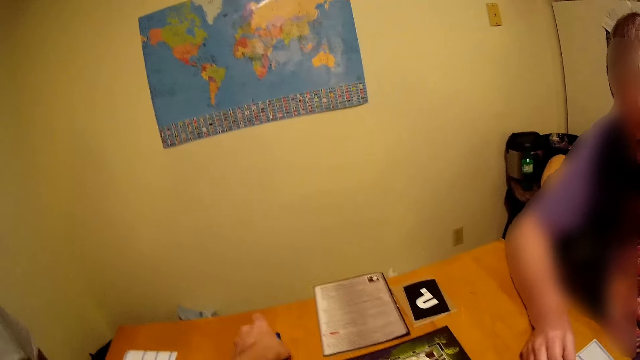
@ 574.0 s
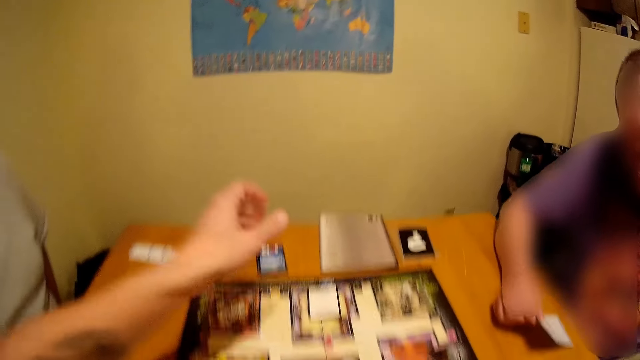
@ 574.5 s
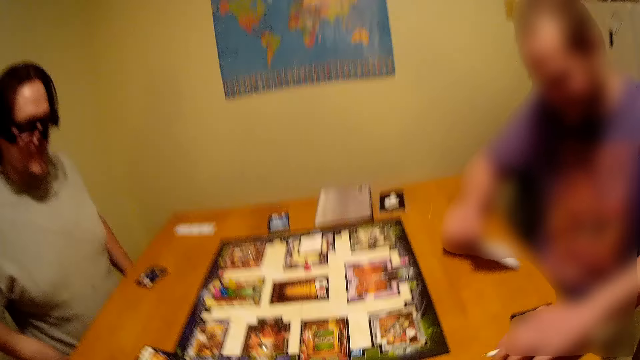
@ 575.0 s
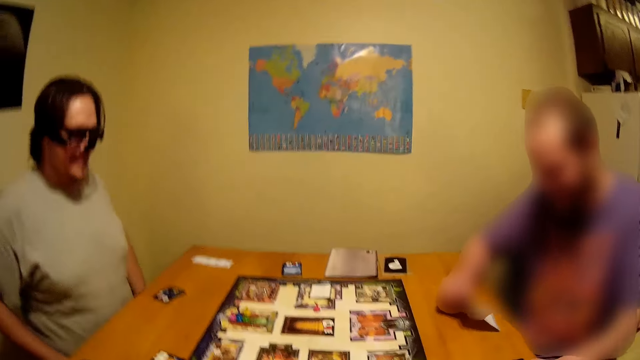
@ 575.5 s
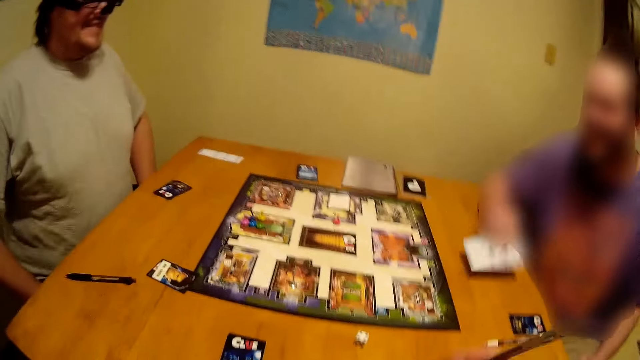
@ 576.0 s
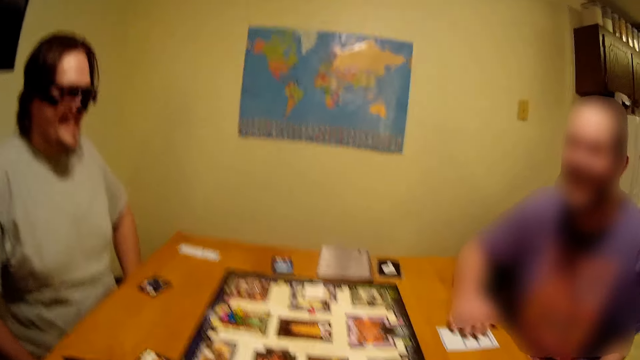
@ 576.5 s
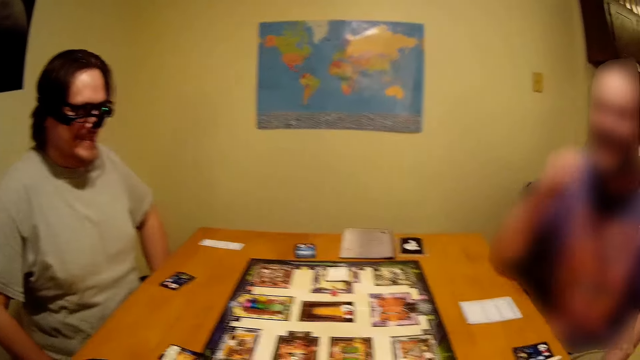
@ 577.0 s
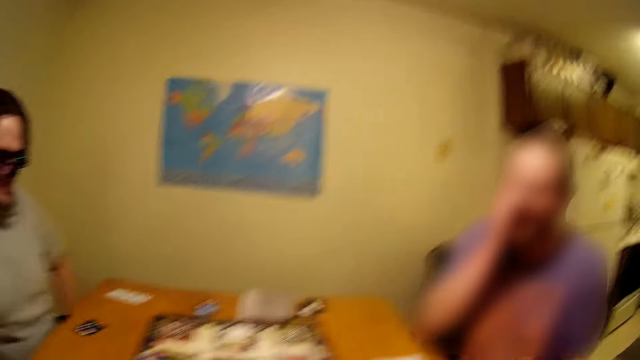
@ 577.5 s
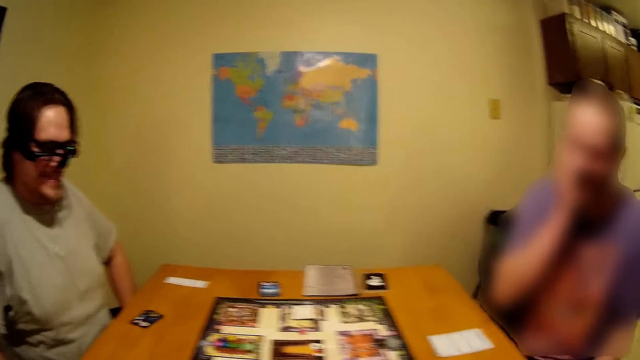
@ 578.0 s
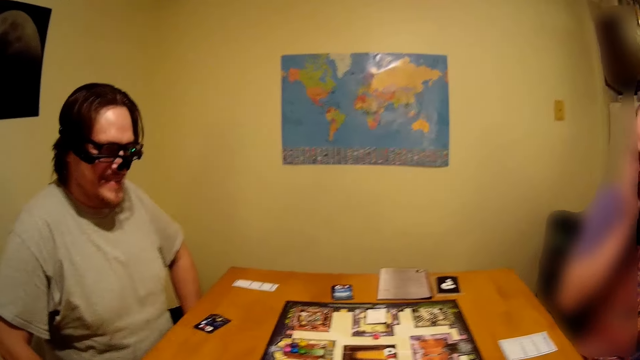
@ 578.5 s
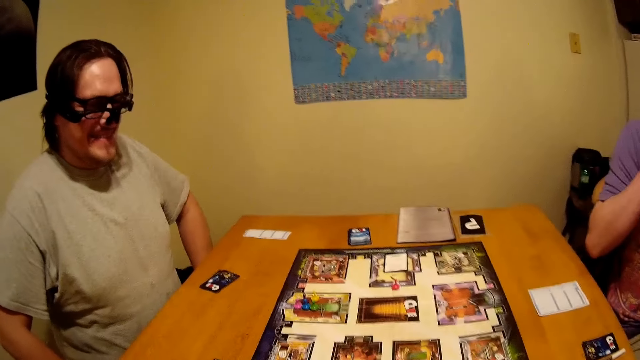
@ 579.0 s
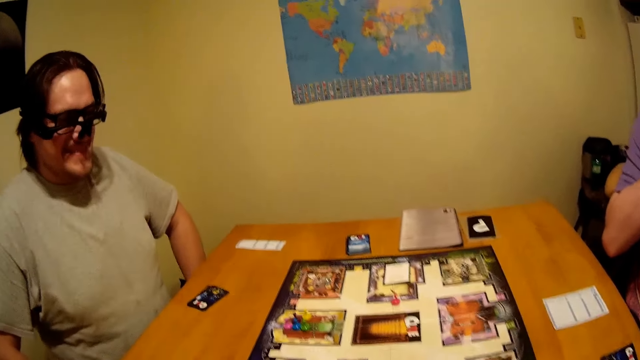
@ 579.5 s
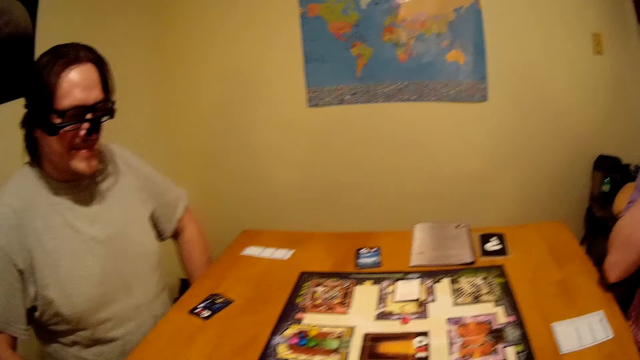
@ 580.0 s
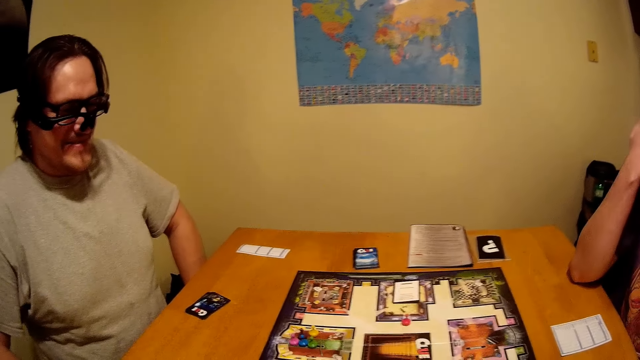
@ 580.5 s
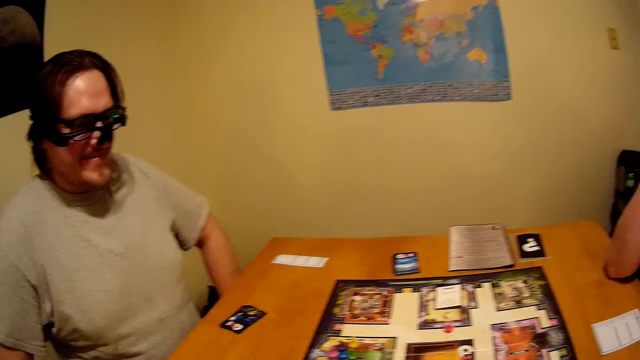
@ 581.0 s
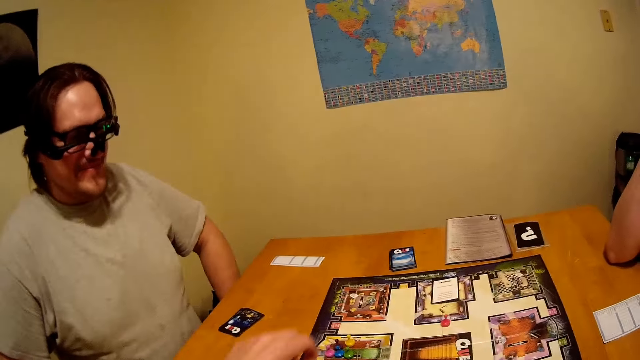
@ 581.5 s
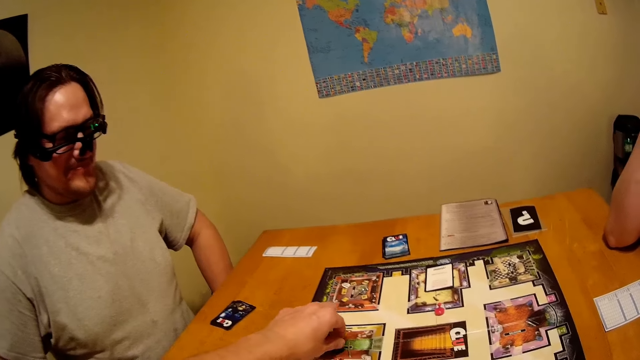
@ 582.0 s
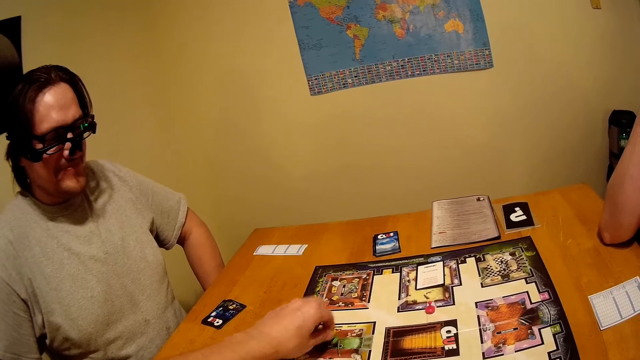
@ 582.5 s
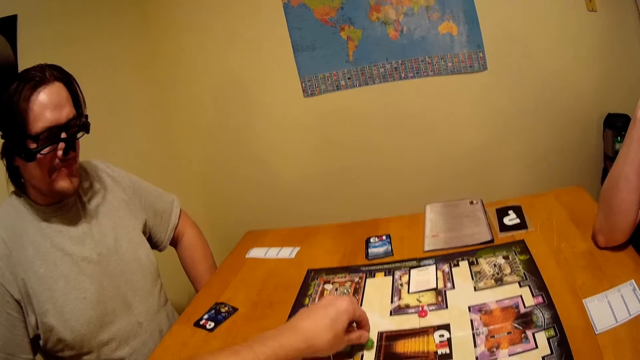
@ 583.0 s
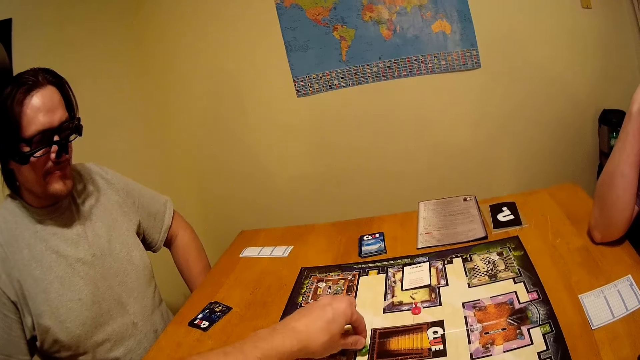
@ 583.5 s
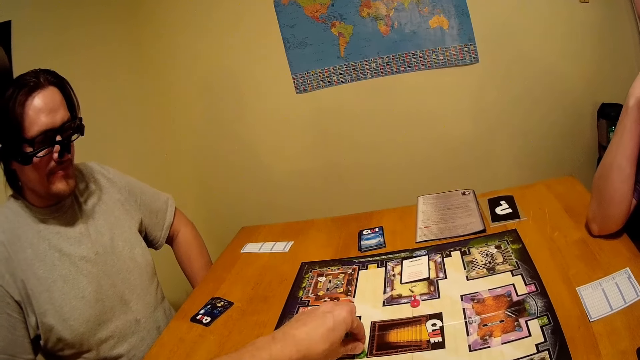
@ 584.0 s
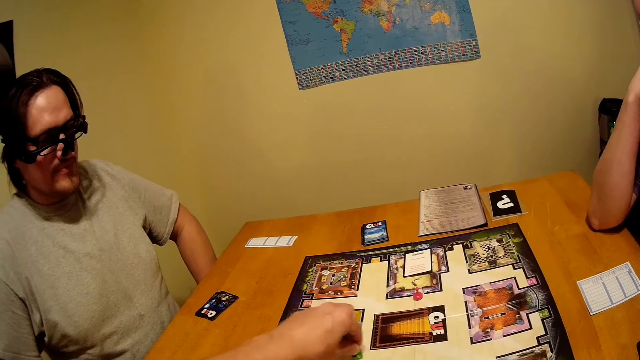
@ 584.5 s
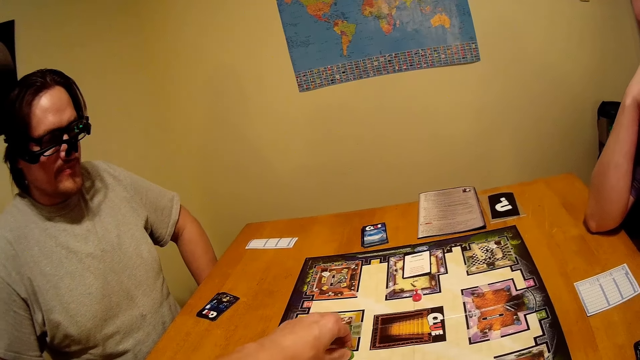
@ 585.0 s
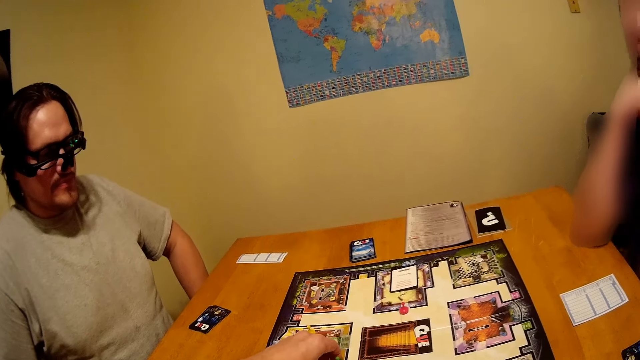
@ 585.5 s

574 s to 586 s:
A man places the paper on the table. The man flips the card. The camera wearer moves the dice on the board game.

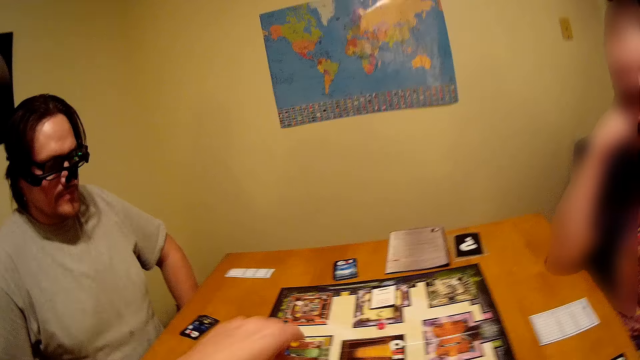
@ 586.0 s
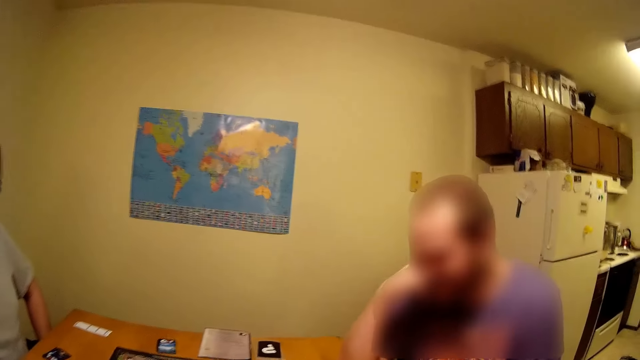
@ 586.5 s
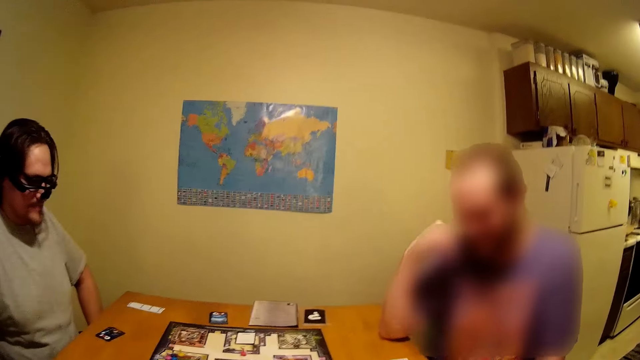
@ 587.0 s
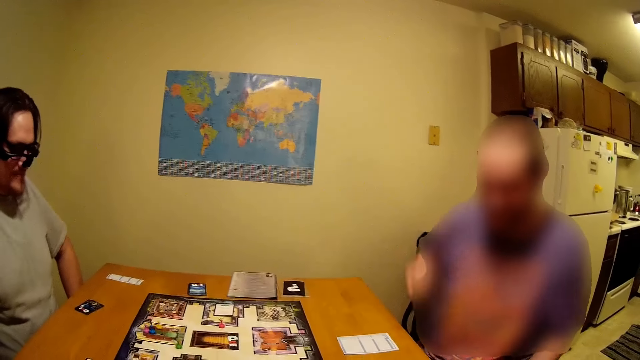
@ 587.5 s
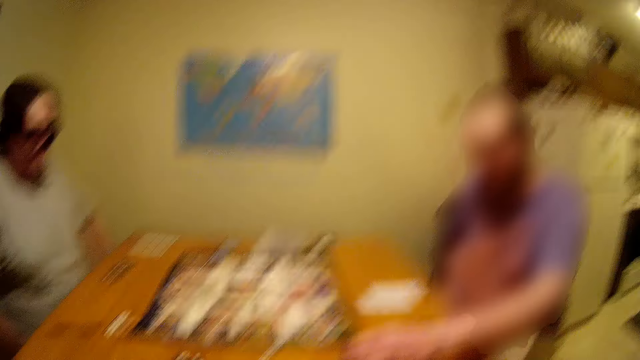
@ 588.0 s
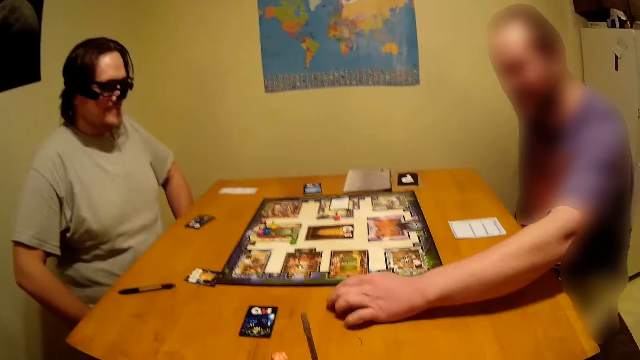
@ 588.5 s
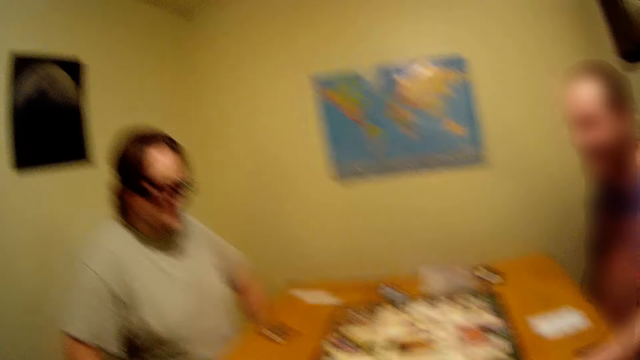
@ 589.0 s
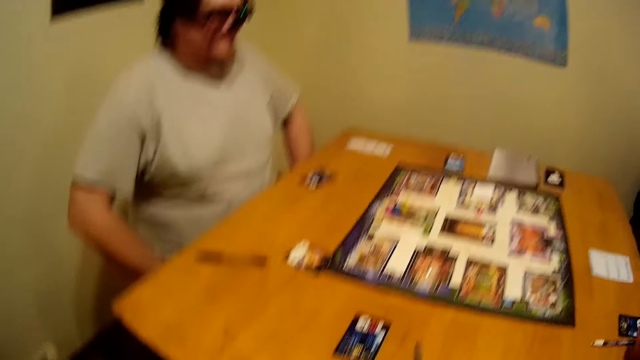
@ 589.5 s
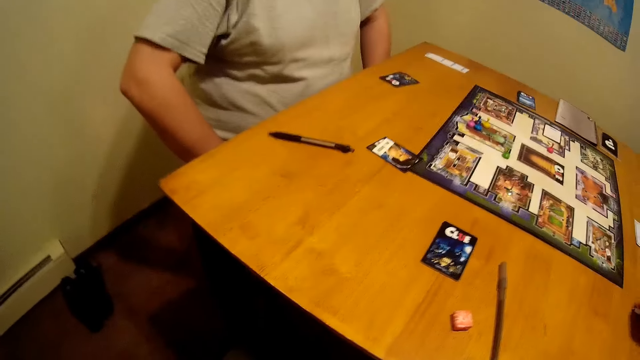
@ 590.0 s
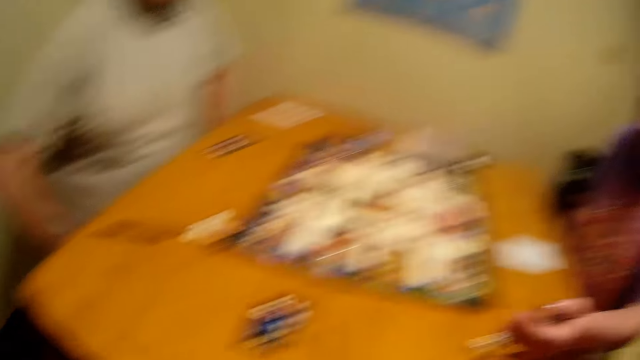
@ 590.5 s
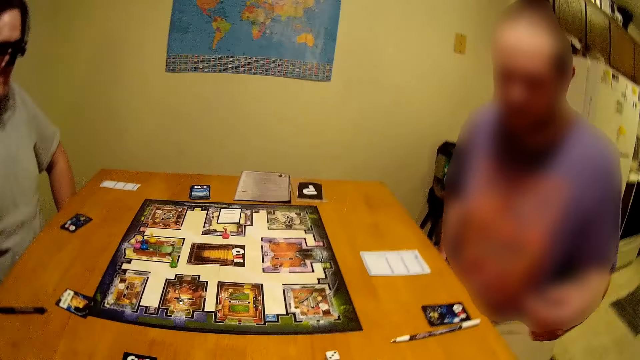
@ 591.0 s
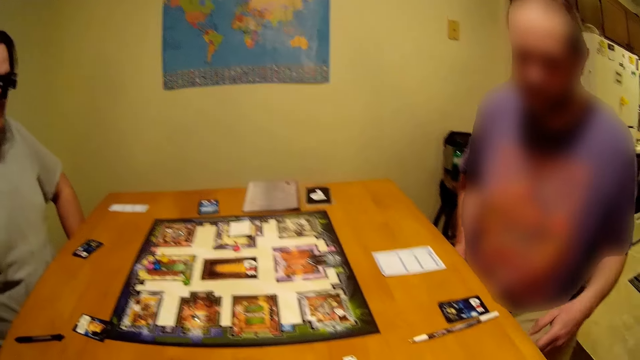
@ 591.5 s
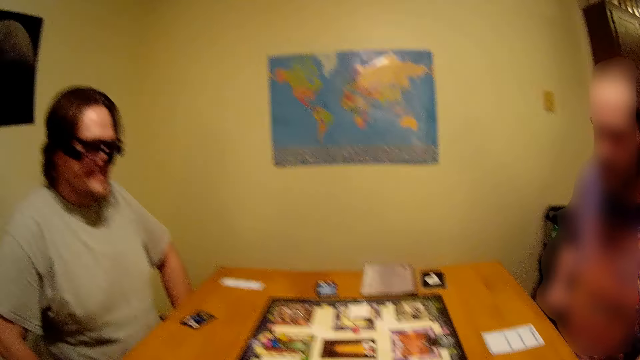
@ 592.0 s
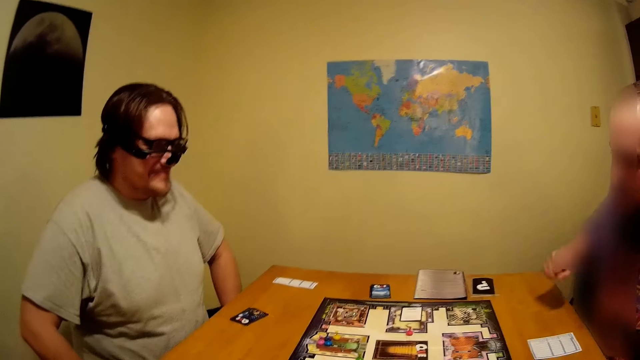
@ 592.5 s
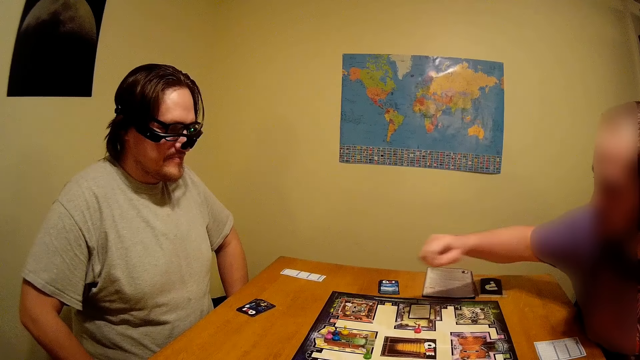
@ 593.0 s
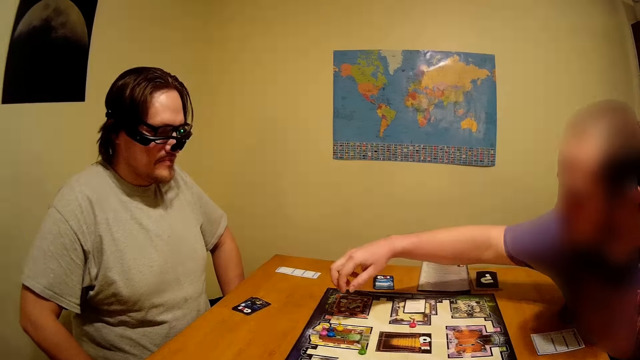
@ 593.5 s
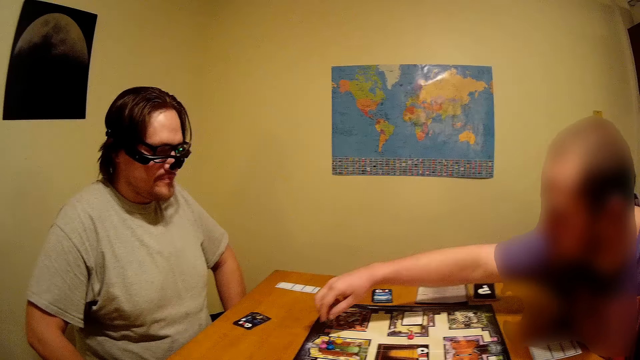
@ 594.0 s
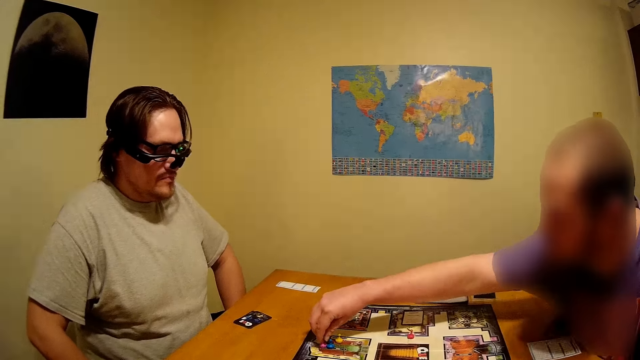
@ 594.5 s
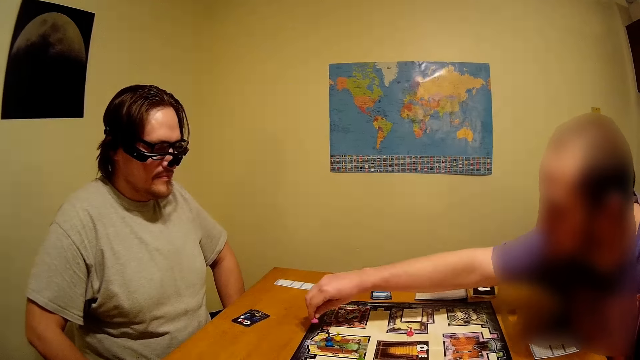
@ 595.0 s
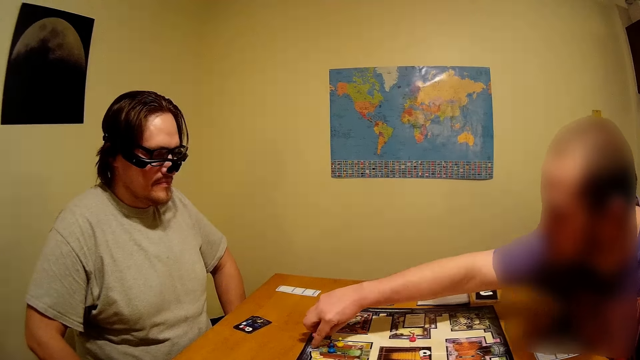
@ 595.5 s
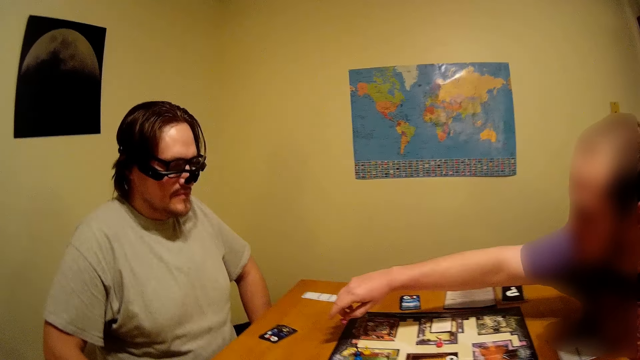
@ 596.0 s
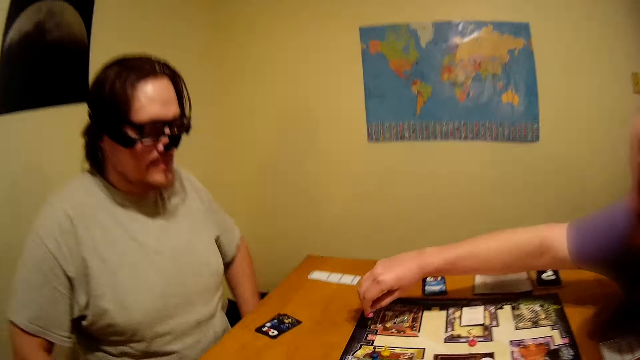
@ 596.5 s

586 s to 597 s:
A man picks up the dice on the table. The man rolls the dice on the table. The man moves the dice on the board game.
